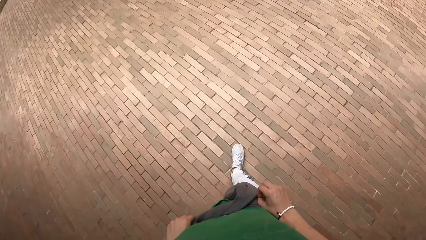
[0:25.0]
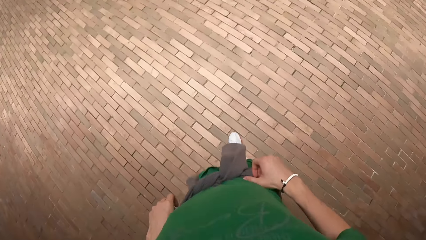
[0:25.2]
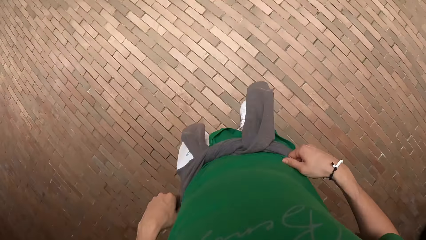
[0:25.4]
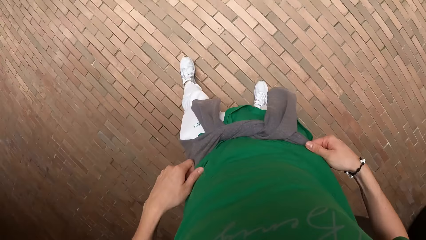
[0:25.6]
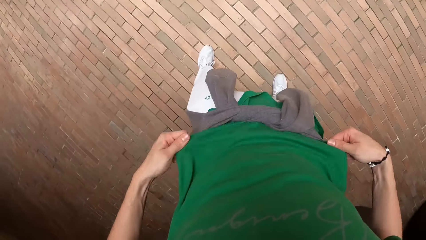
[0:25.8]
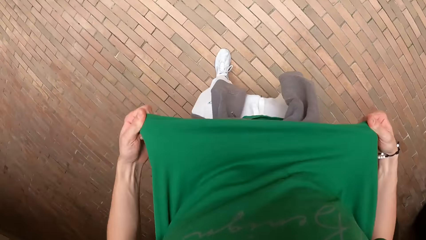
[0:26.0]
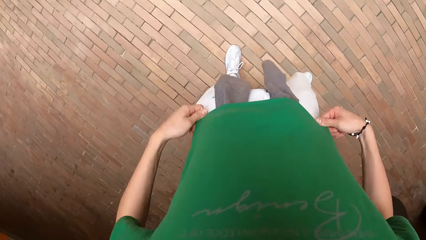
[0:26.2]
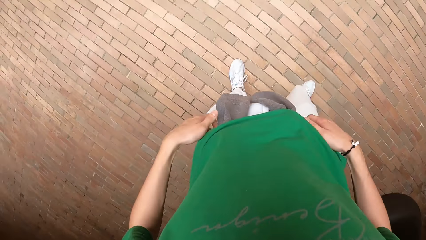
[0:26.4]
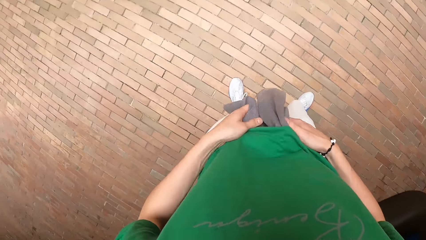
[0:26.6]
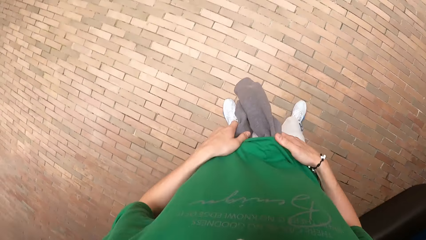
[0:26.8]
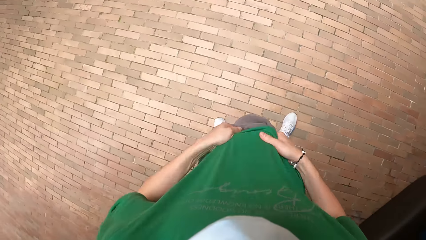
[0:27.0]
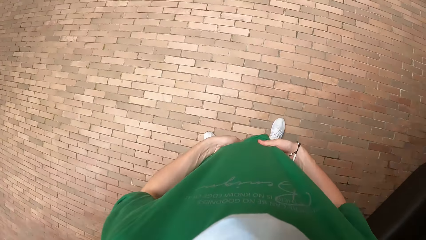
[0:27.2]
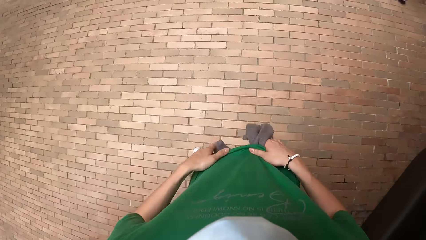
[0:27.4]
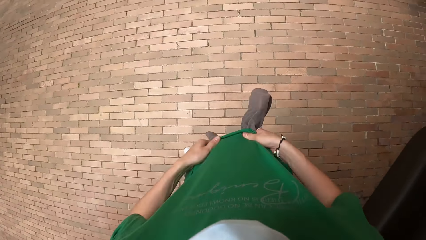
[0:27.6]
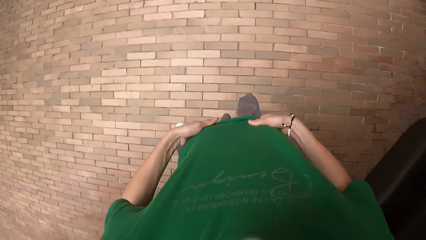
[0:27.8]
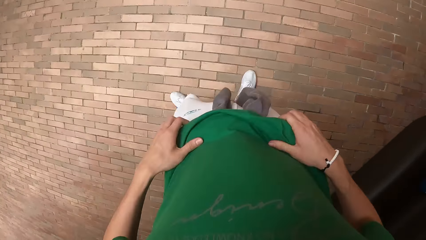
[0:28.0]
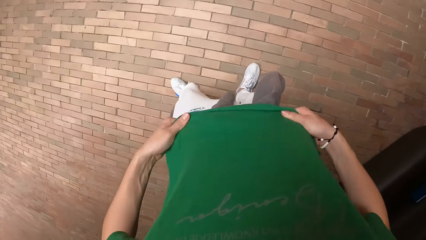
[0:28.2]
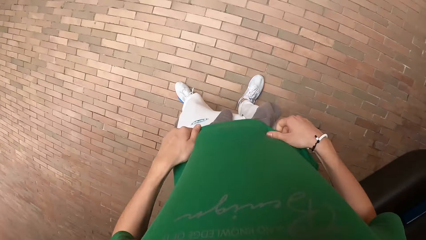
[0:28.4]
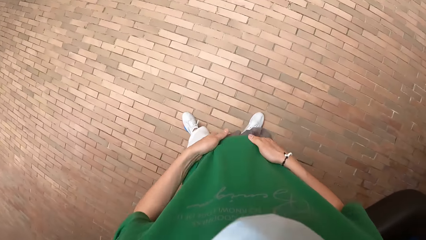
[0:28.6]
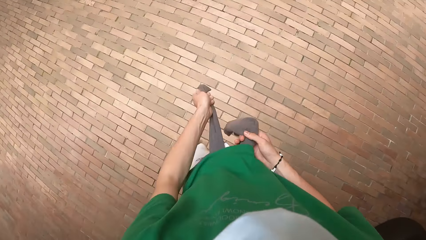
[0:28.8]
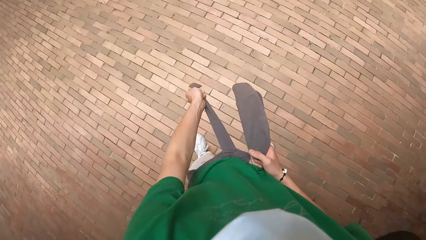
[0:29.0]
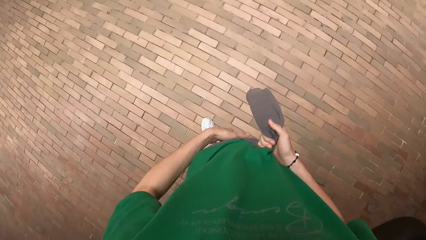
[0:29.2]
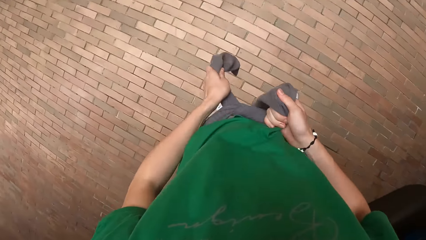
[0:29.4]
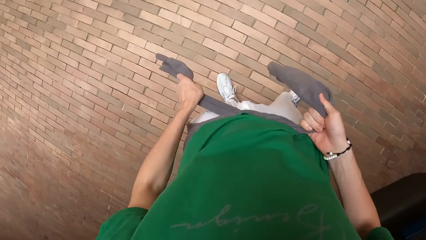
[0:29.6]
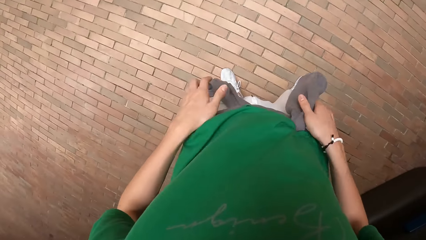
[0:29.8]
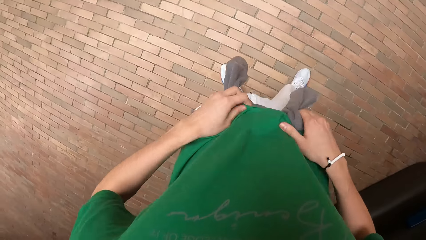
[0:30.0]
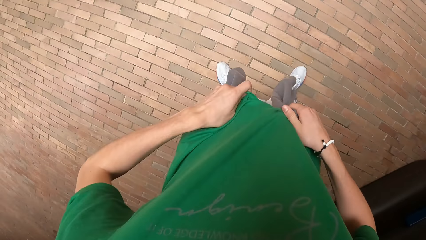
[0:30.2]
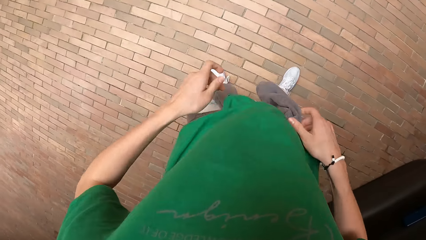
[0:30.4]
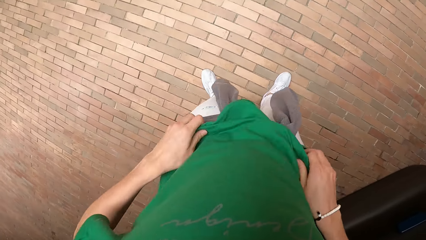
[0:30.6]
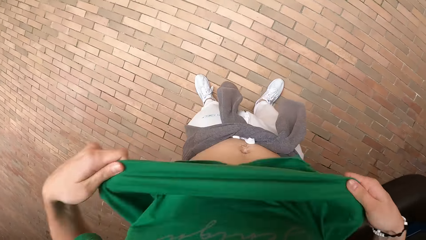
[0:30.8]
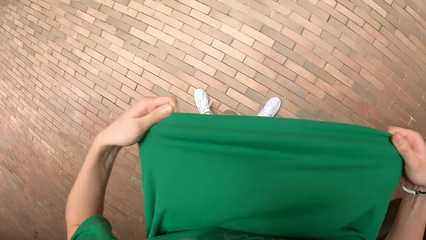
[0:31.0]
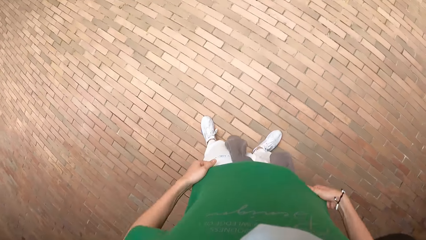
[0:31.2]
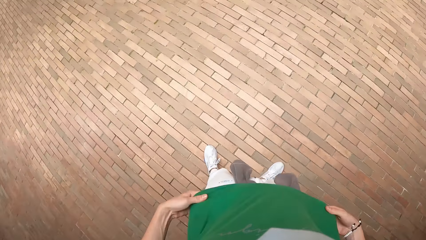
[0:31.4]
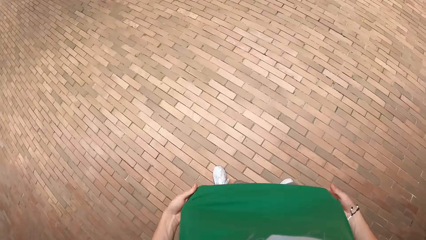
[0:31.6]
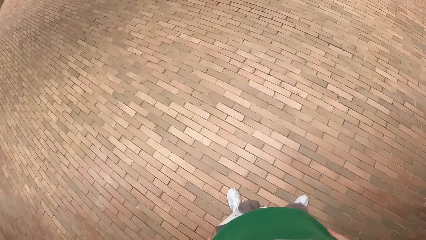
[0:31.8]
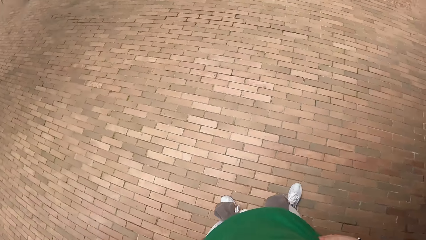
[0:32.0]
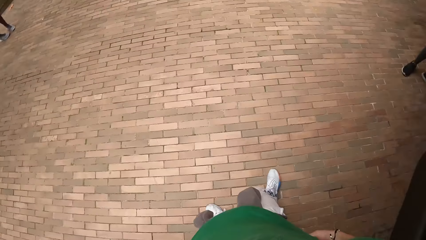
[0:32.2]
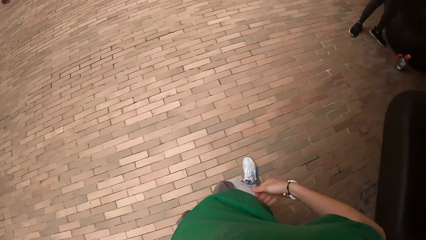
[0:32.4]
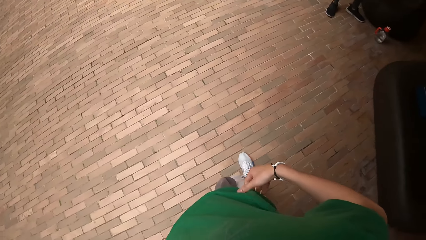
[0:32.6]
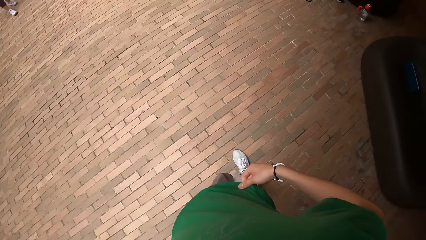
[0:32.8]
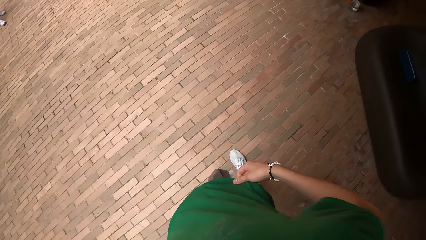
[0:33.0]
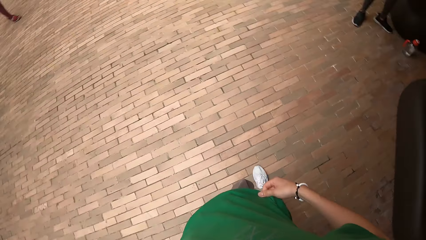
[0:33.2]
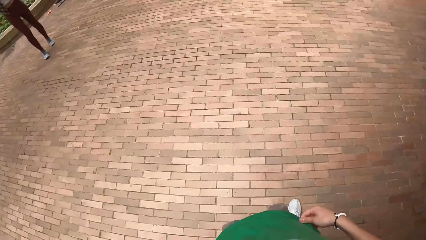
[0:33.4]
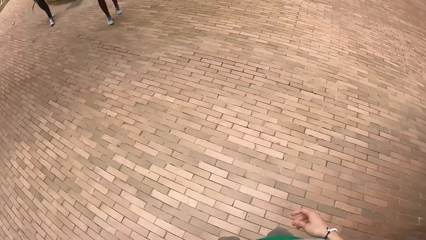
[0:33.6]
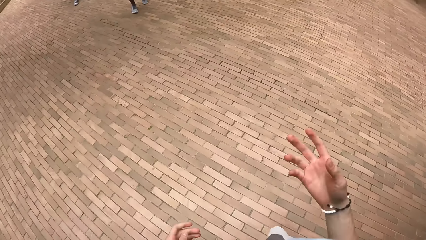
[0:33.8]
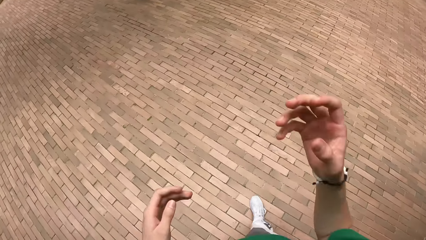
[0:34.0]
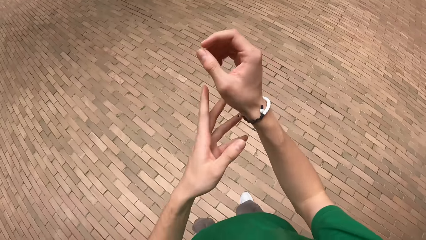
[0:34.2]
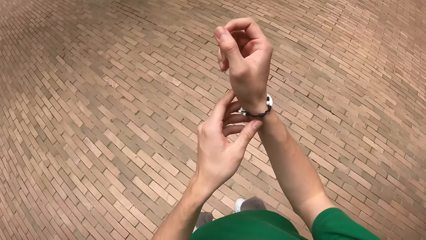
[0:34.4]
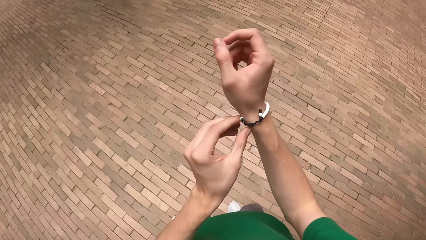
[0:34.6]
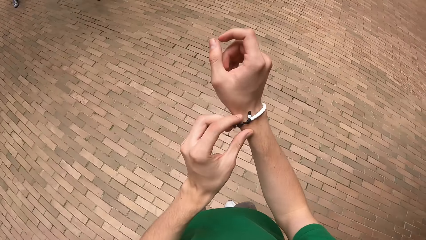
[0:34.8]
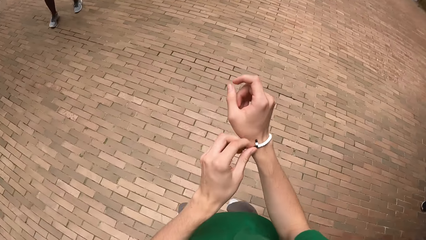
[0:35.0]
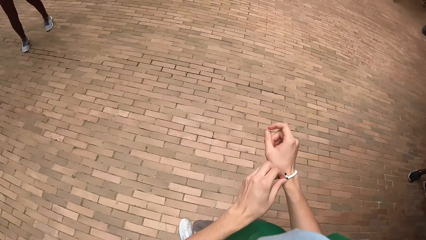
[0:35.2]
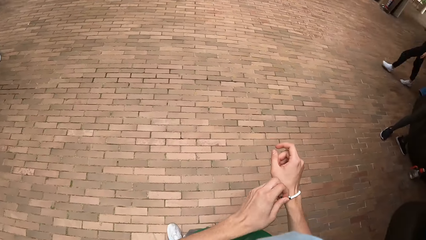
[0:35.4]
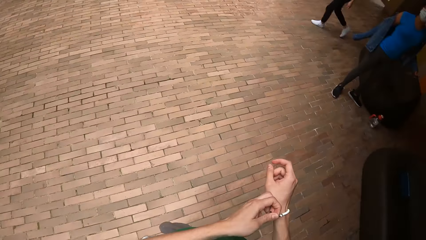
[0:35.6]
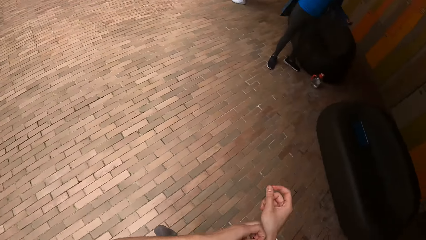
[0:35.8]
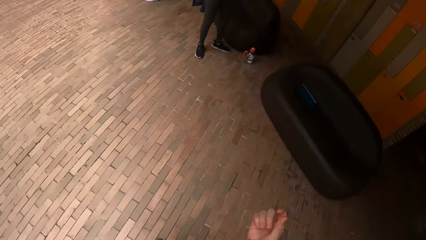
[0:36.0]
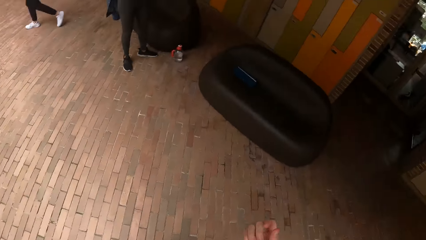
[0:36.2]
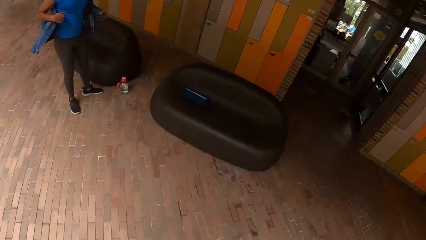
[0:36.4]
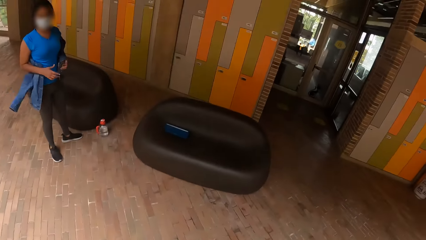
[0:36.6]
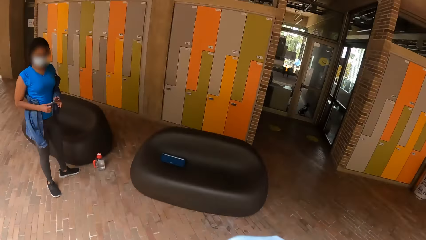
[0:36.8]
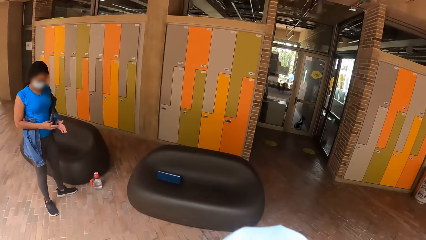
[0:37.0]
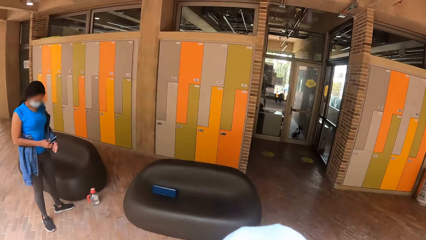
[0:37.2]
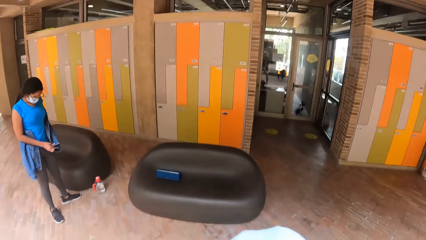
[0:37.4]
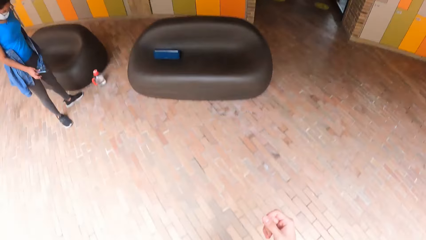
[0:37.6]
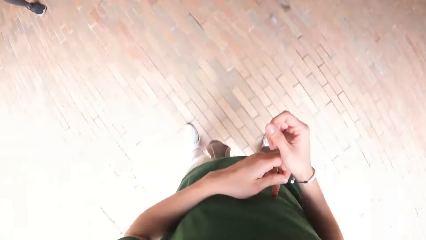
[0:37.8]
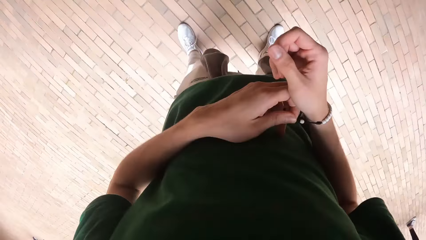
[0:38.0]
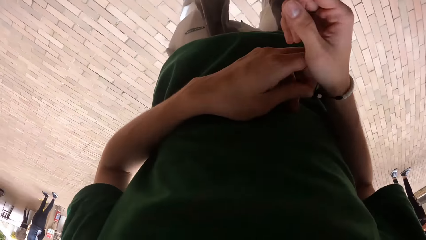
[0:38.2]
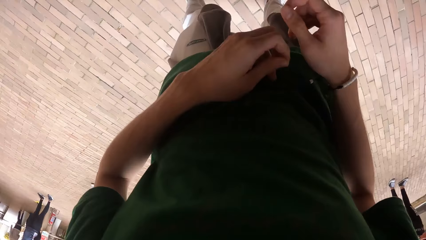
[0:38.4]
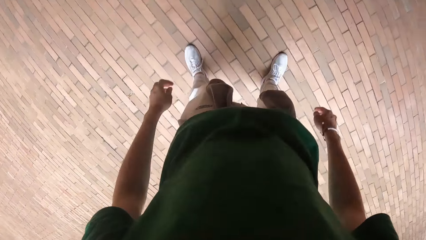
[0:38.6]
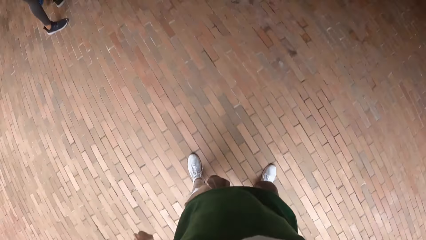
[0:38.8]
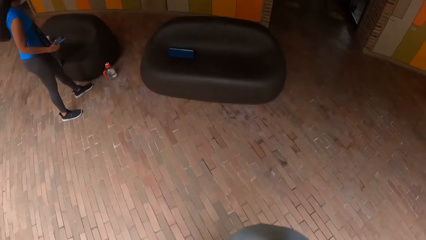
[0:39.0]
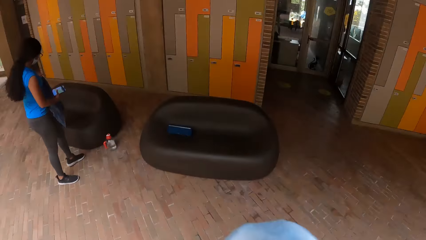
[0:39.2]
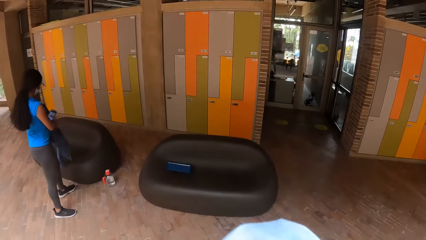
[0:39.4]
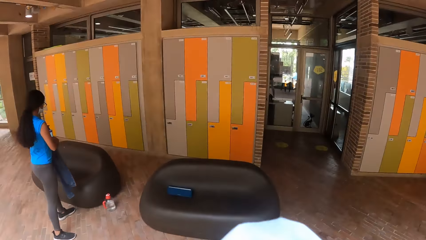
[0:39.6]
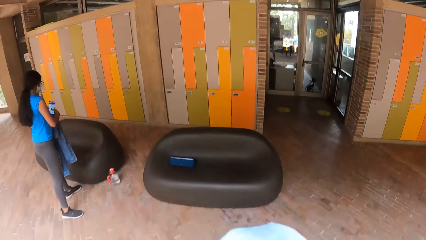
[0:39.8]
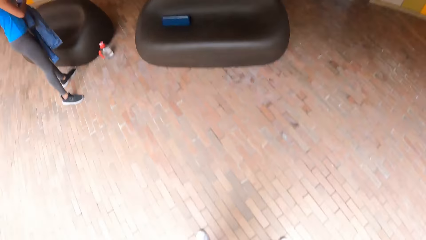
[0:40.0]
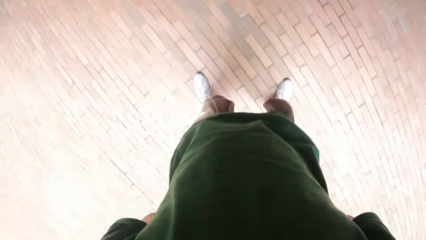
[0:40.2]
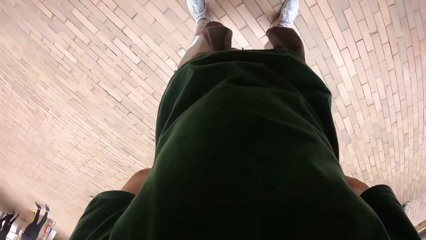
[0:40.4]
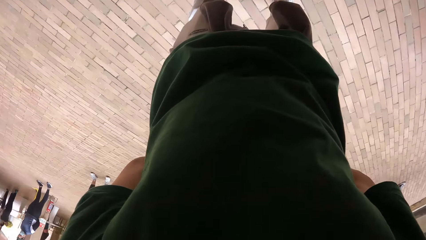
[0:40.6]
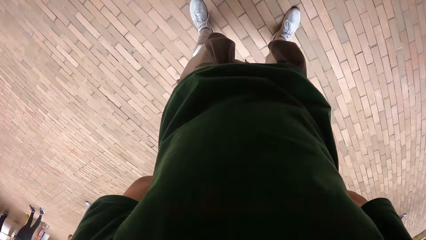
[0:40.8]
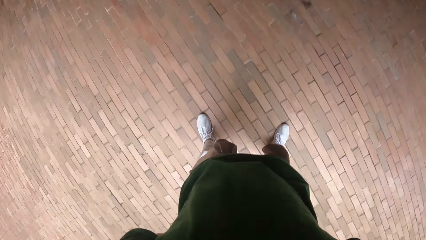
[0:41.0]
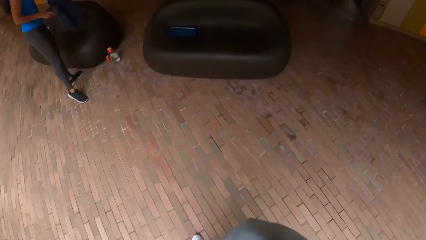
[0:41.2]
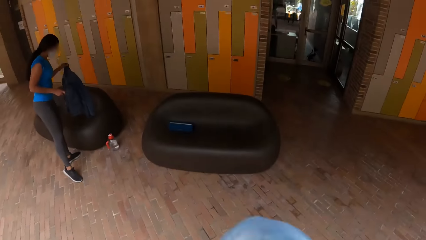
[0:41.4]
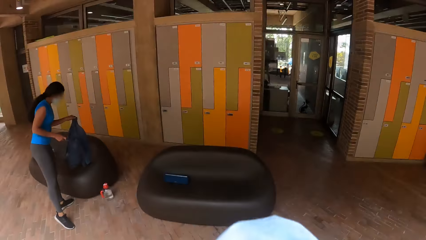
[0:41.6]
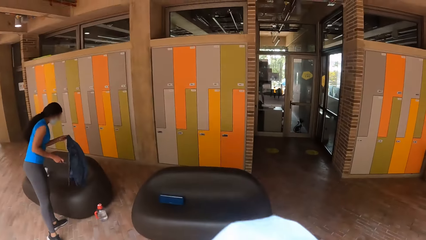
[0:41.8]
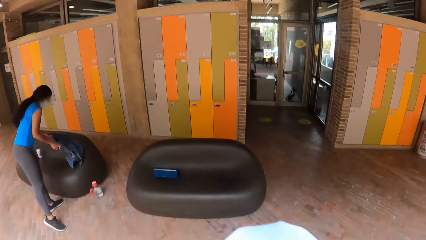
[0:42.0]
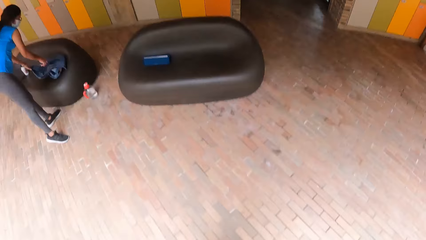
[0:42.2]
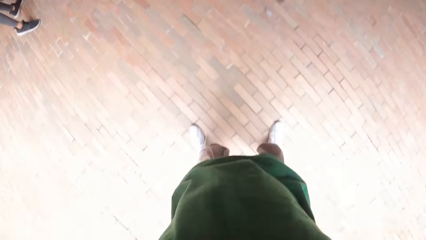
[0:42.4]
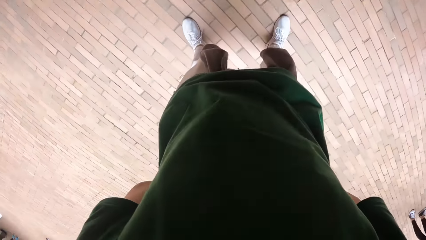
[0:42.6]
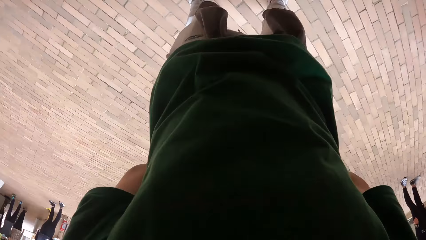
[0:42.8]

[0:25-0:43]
The camera wearer walks around. He adjusts his top with both hands. He untucks the t-shirt. He ties the sweater around the waist. He looks around. He adjusts a bracelet in his right hand with his left hand. He touches the bracelet. He looks around. A woman drops a shirt in her left hand on a couch.
